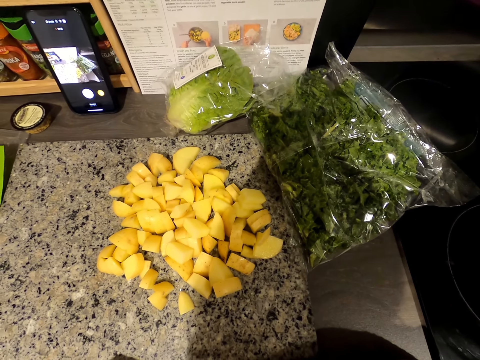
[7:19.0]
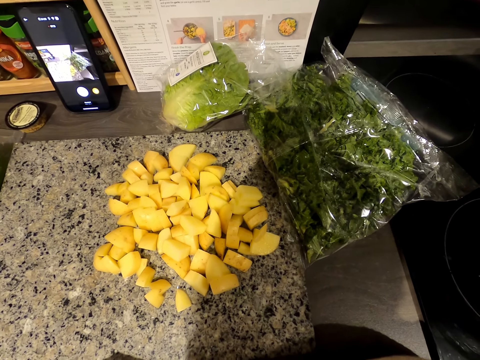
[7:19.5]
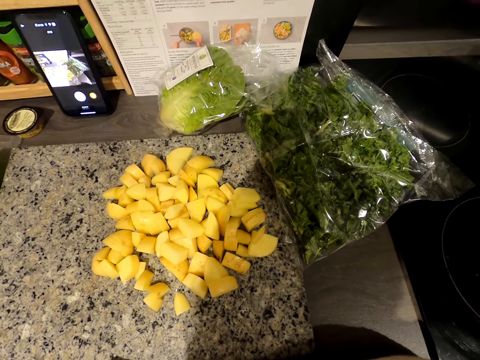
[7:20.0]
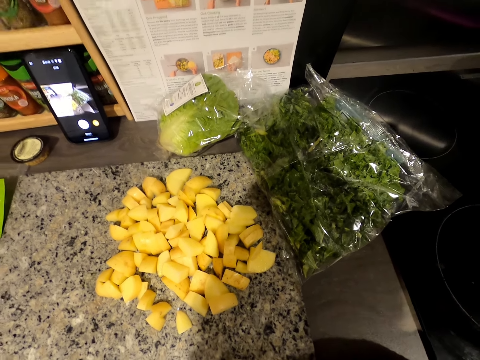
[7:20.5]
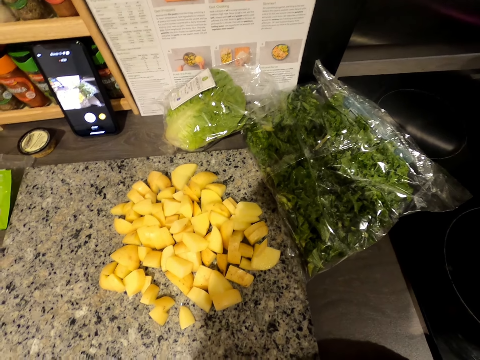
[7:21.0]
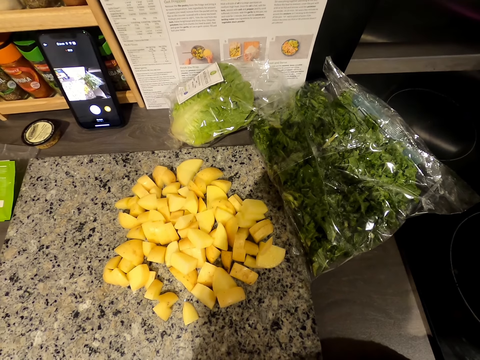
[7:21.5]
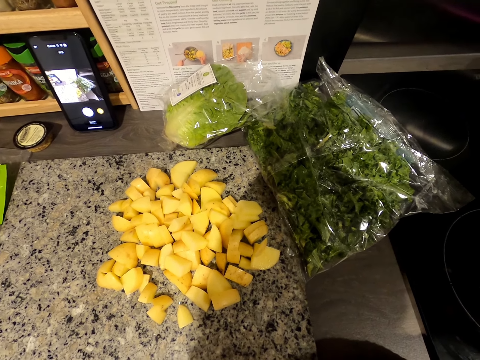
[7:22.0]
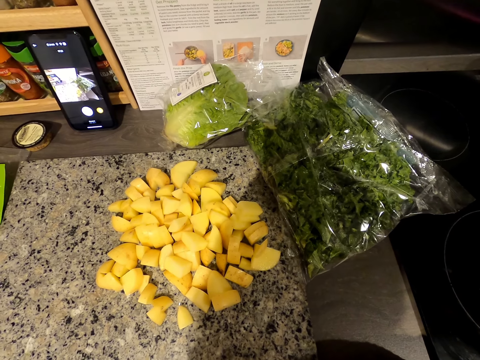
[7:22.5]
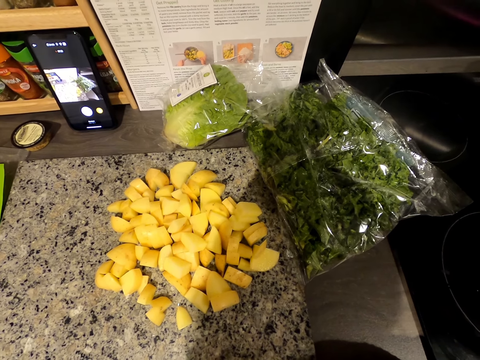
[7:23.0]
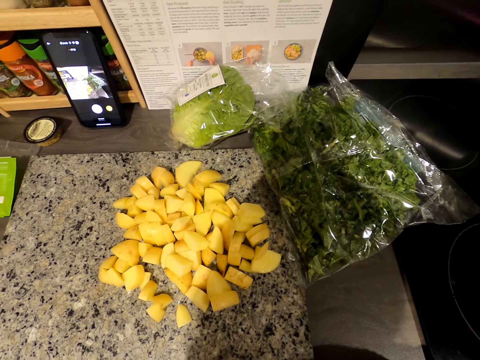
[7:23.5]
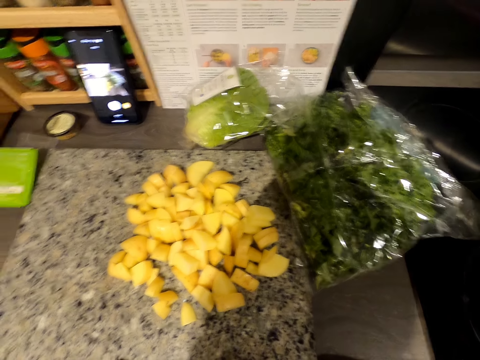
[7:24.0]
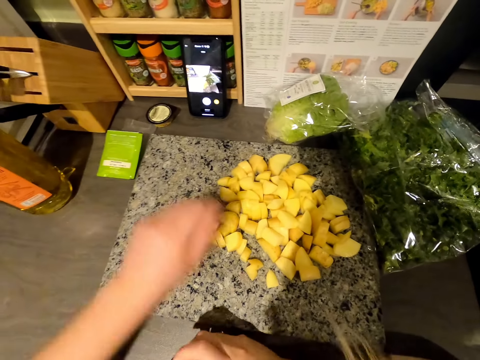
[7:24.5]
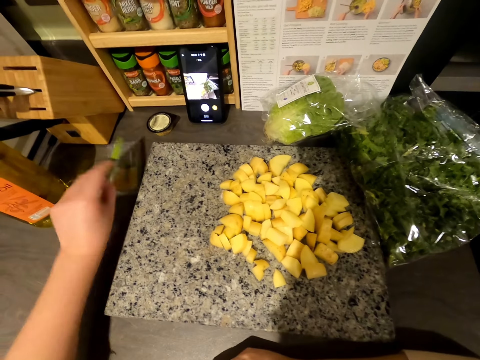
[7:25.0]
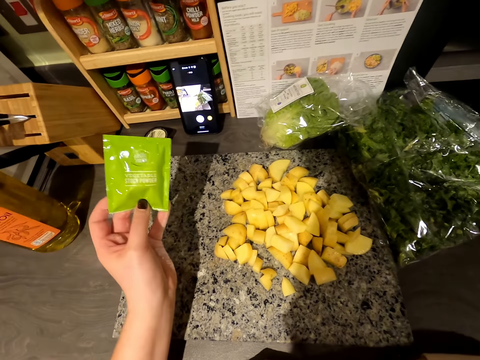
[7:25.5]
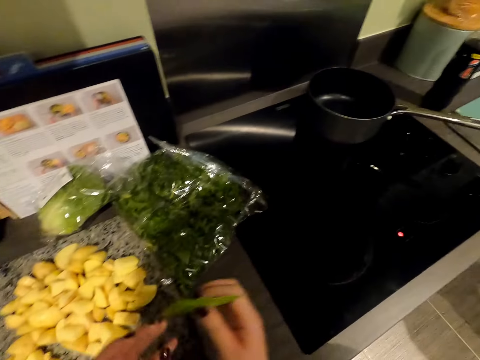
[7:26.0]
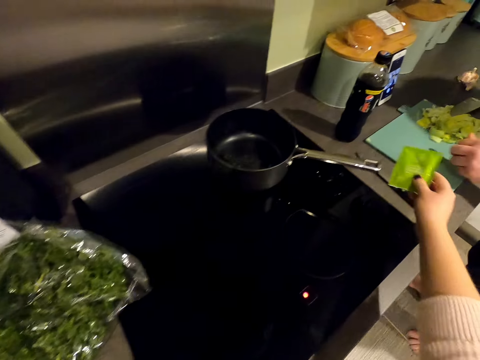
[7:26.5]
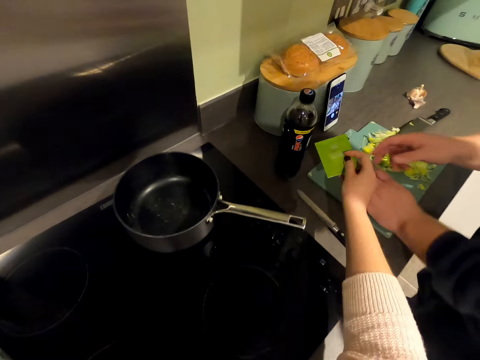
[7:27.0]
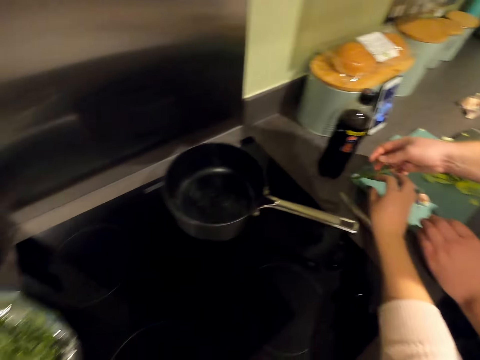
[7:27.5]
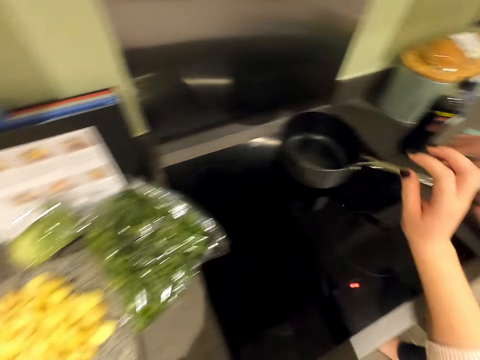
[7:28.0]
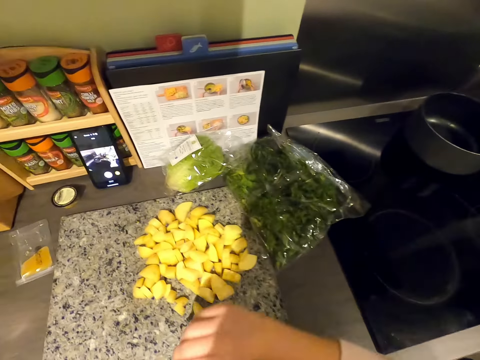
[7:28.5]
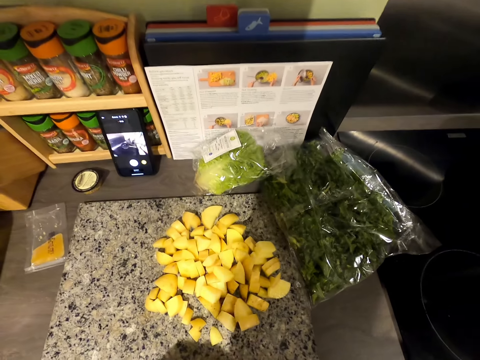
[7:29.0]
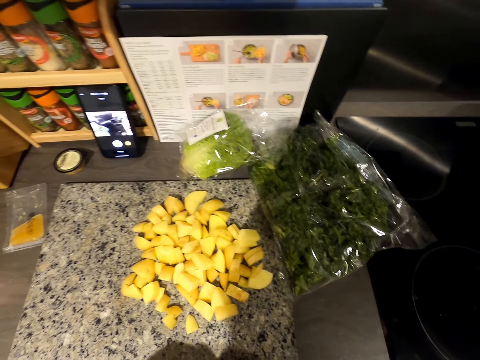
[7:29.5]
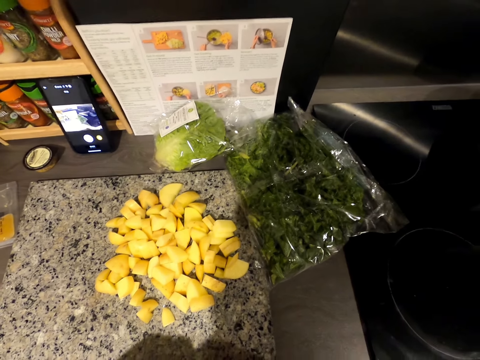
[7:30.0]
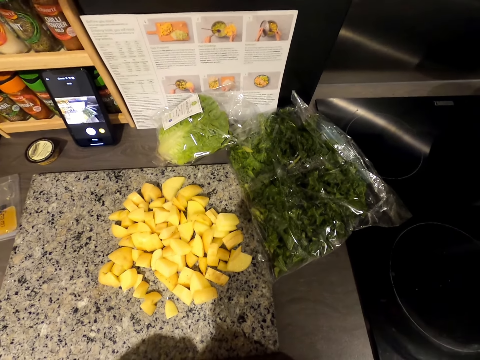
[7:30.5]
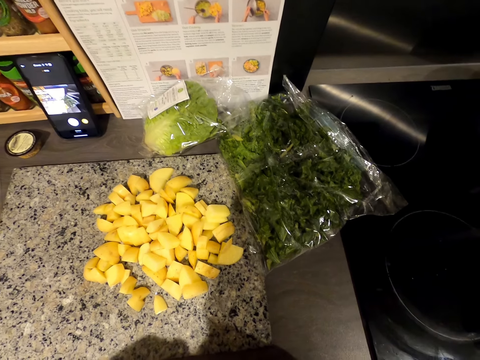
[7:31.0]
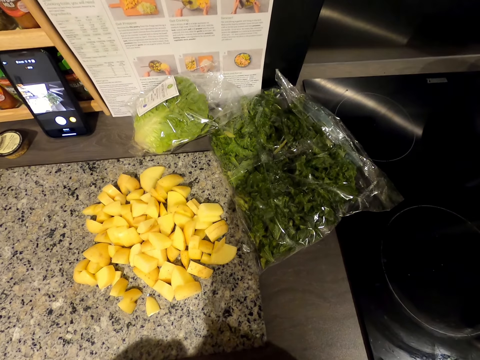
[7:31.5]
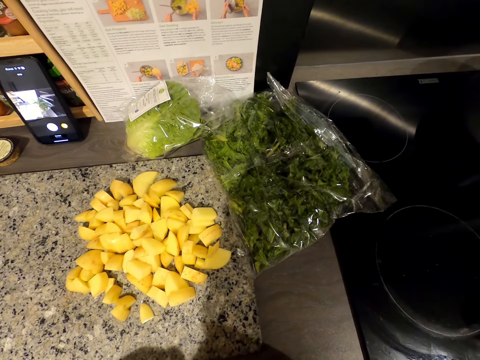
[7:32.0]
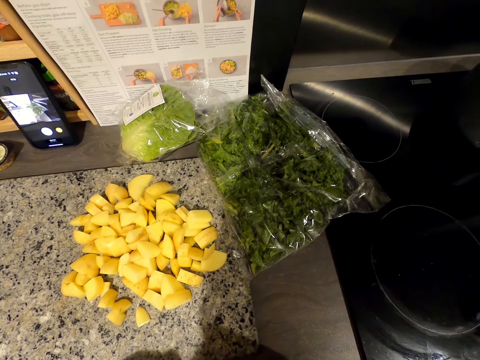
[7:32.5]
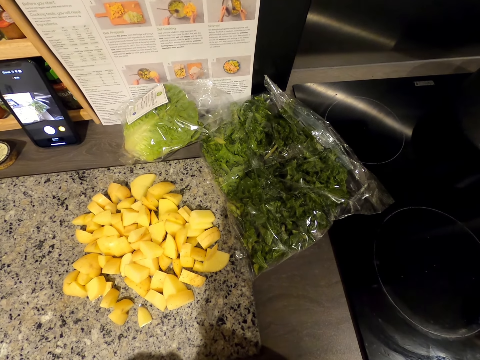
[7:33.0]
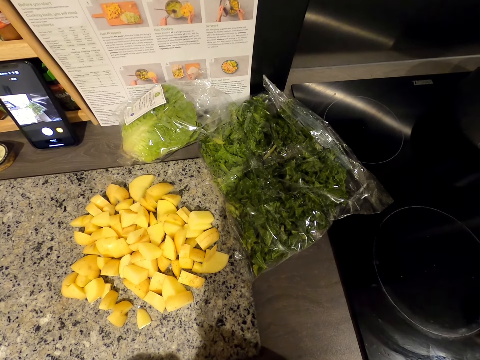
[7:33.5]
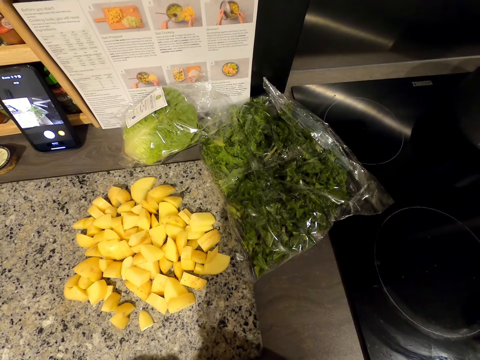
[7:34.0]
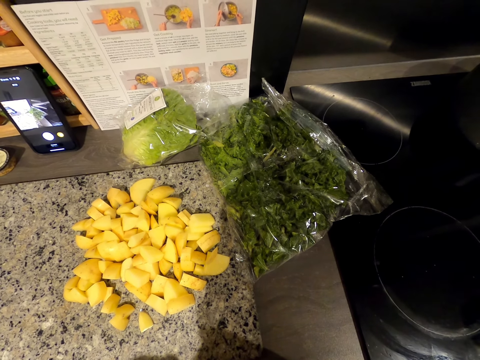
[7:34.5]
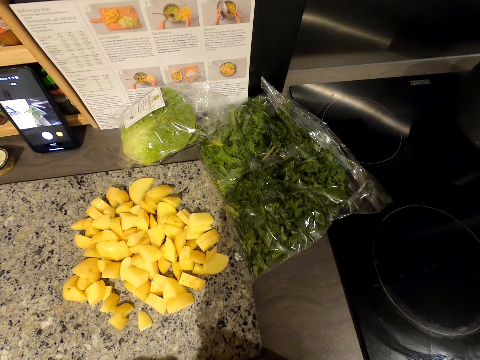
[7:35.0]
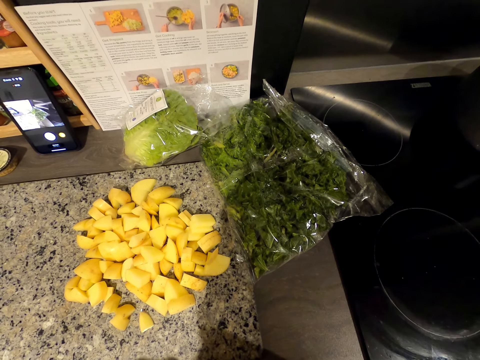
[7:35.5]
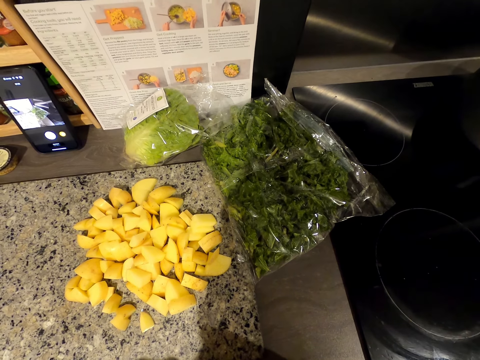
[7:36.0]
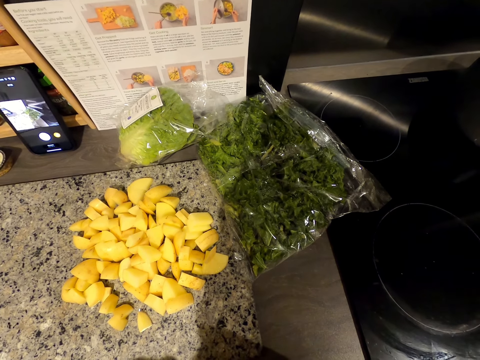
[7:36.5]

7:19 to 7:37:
The camera wearer picks the sachet or packet. They look at the sachet. They give a man the sachet. The man picks the packet. The camera wearer moves the hand. They read the ingredients on the paper.

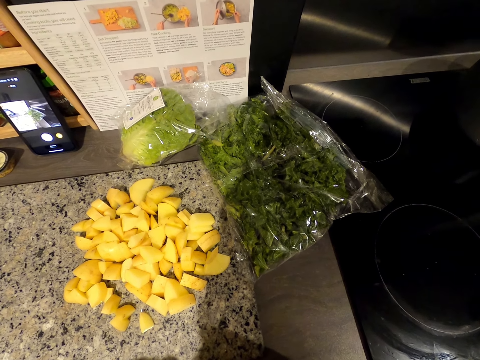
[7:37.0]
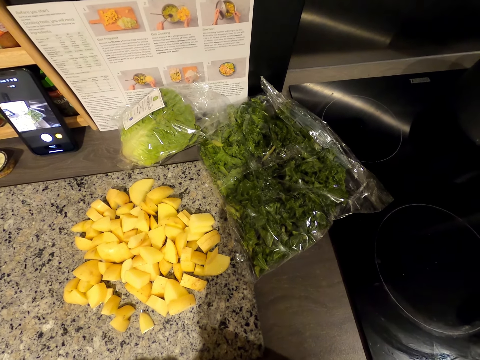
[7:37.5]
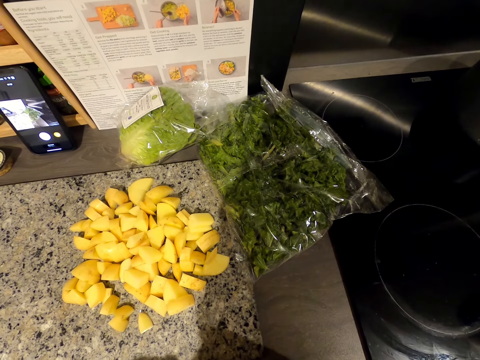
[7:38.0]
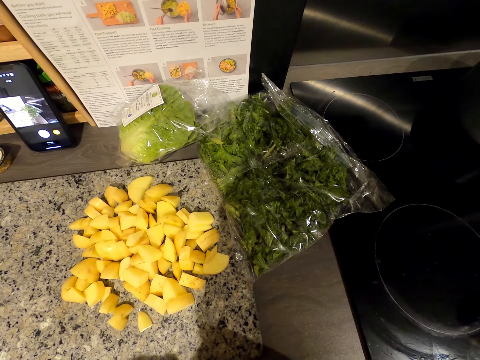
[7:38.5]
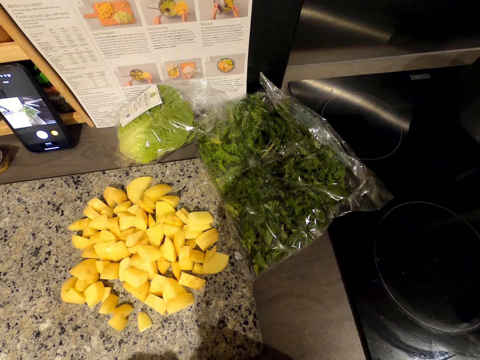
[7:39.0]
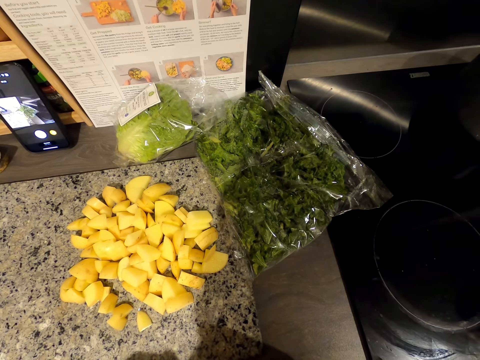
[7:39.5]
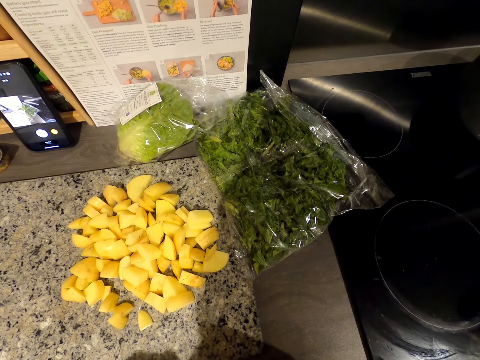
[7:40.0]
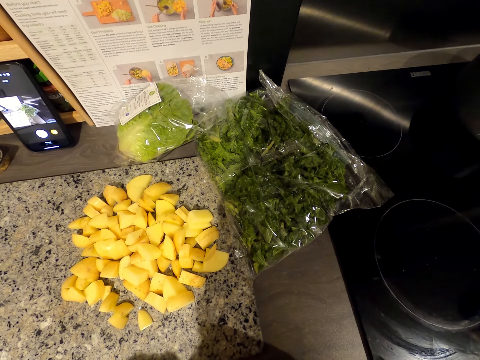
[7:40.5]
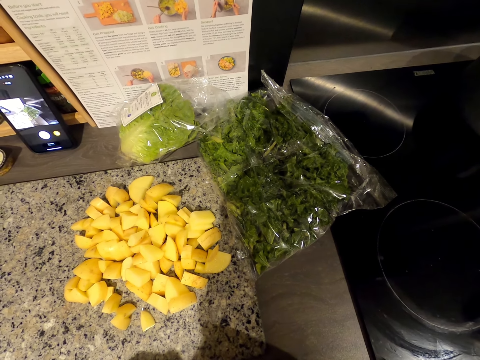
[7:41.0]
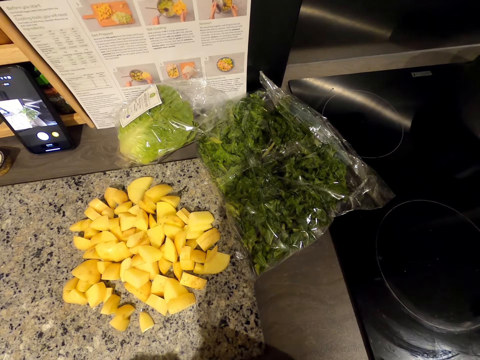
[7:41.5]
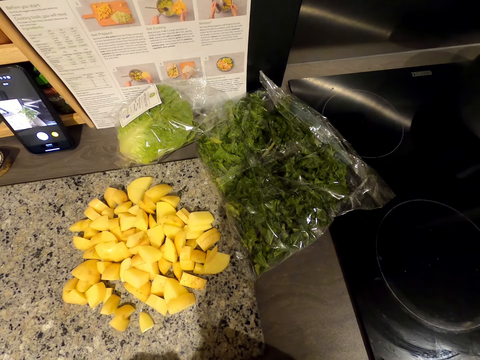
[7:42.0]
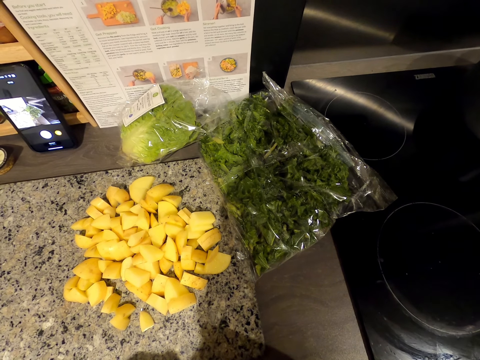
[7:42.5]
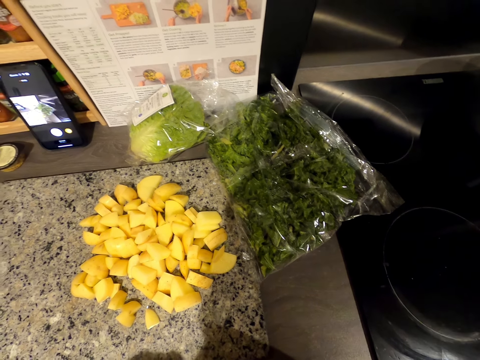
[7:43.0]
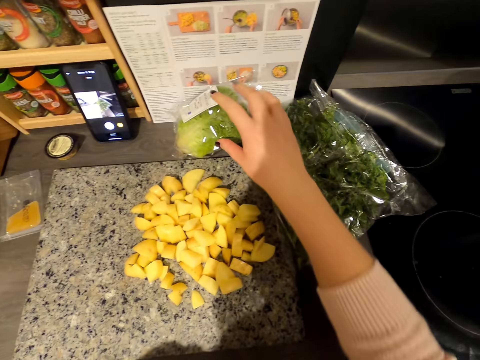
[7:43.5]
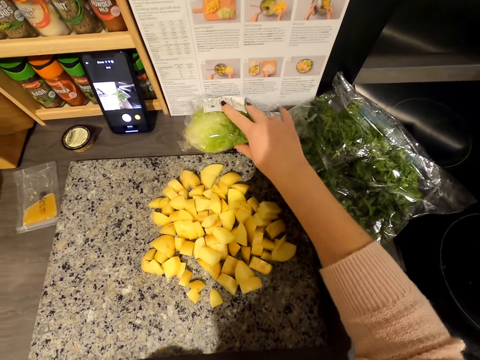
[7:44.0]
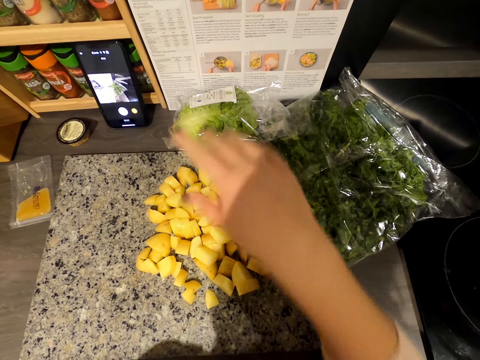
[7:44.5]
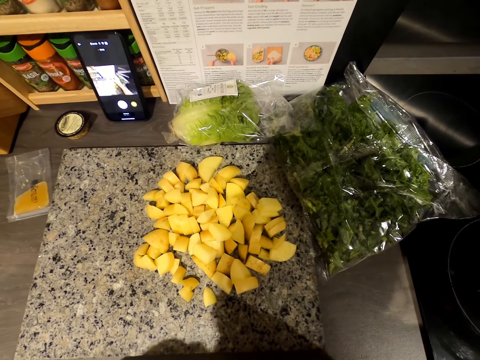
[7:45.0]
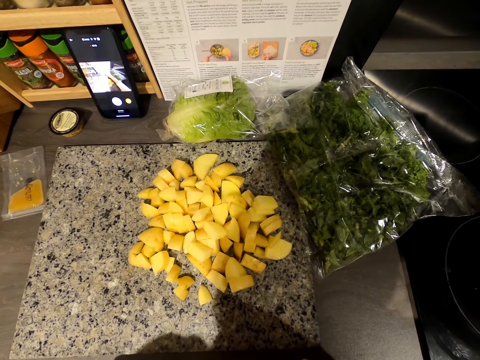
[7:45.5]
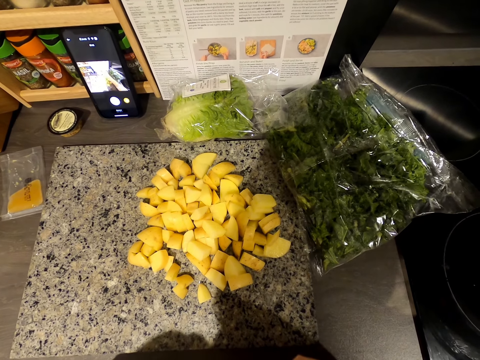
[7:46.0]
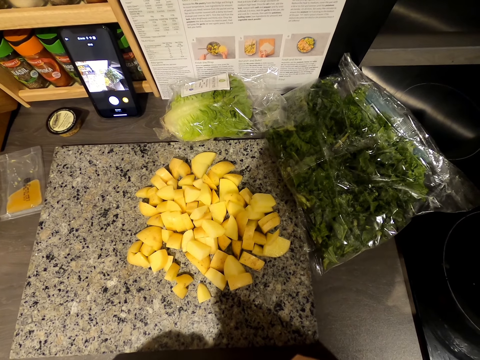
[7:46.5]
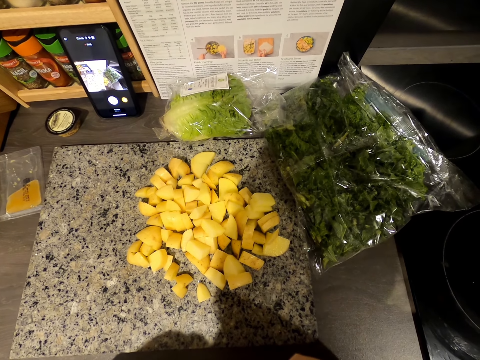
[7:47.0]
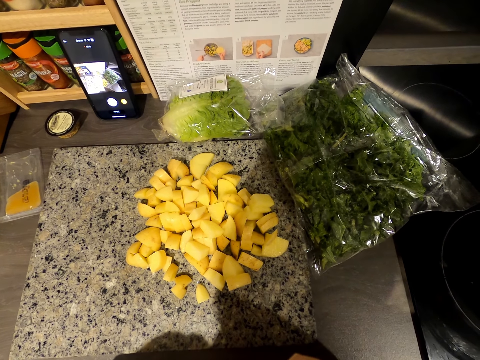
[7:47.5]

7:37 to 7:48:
The camera wearer moves the cabbage. They read the ingredients on the paper. They remove the hand from the vegetable.
